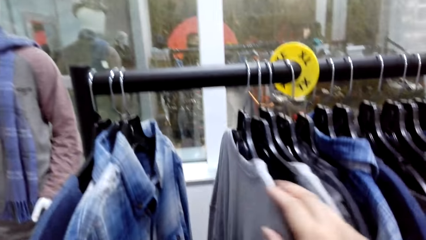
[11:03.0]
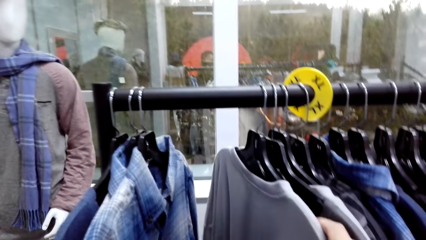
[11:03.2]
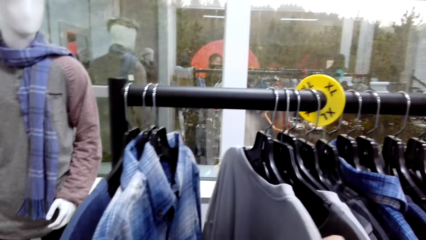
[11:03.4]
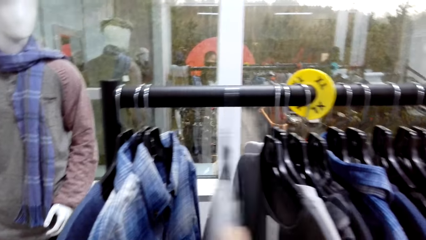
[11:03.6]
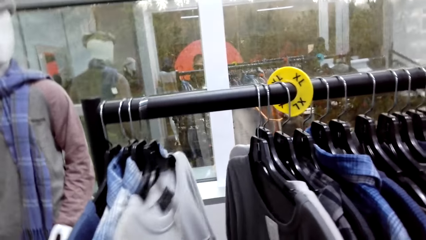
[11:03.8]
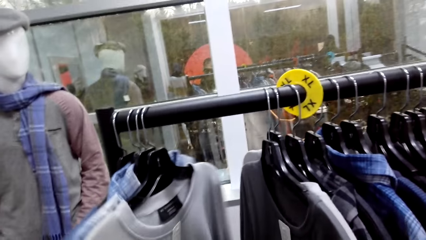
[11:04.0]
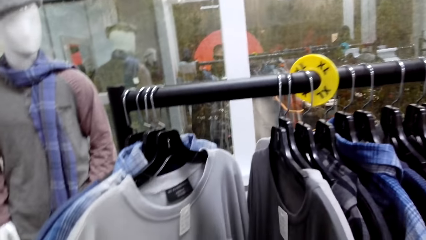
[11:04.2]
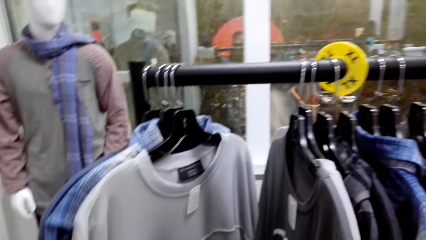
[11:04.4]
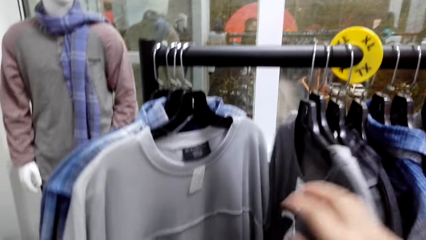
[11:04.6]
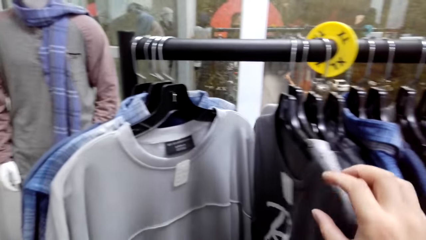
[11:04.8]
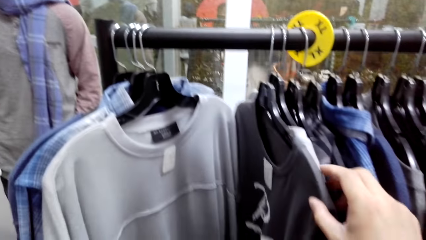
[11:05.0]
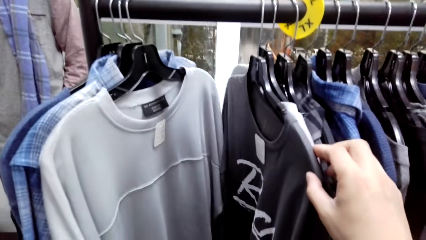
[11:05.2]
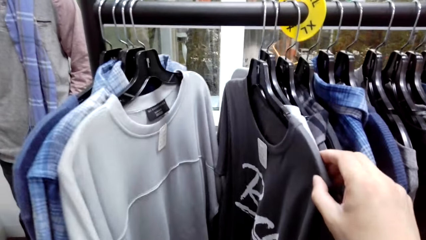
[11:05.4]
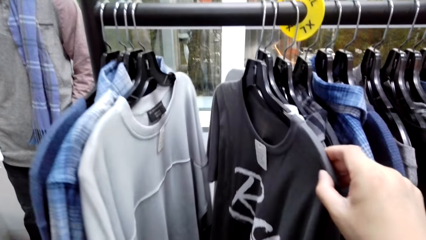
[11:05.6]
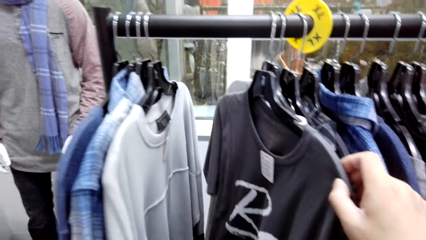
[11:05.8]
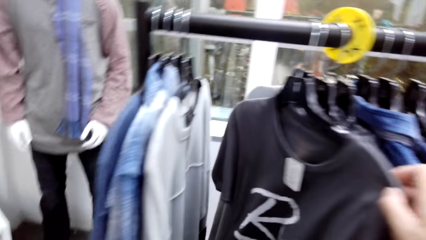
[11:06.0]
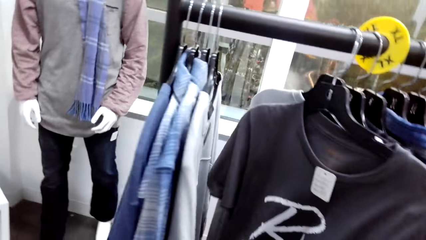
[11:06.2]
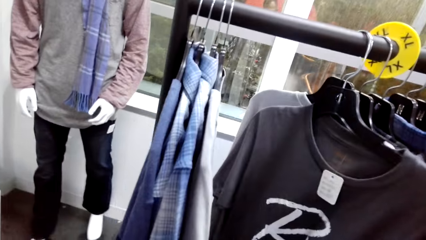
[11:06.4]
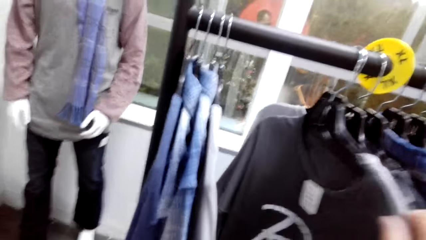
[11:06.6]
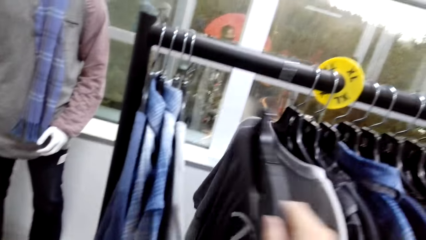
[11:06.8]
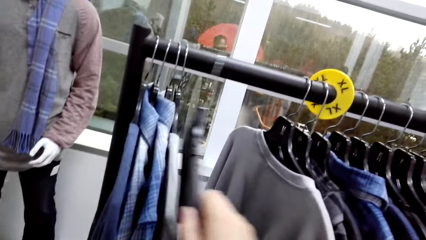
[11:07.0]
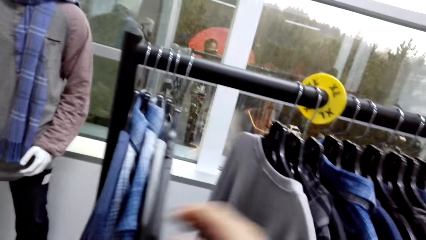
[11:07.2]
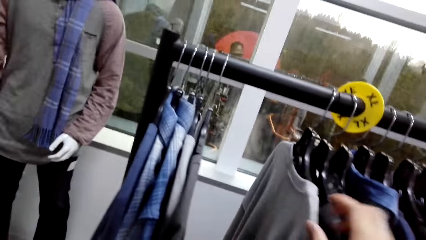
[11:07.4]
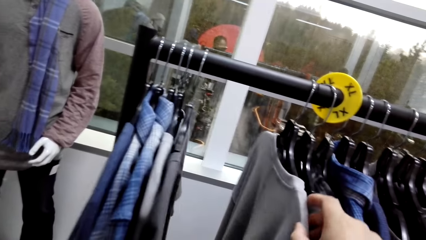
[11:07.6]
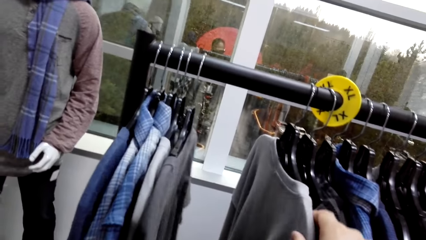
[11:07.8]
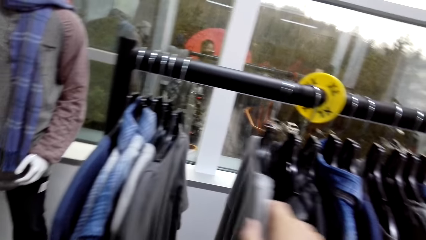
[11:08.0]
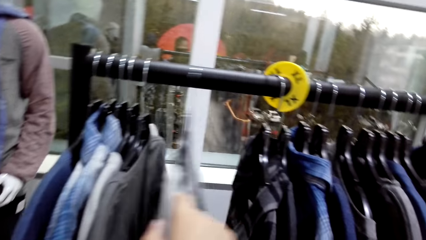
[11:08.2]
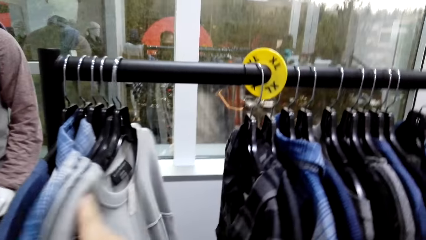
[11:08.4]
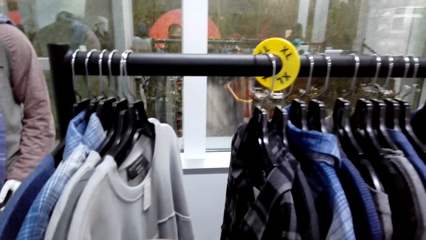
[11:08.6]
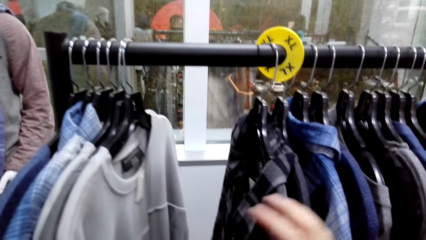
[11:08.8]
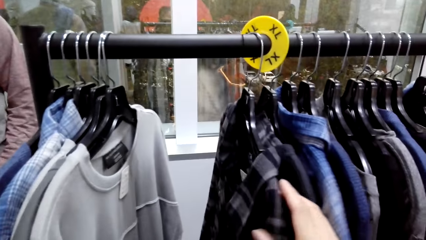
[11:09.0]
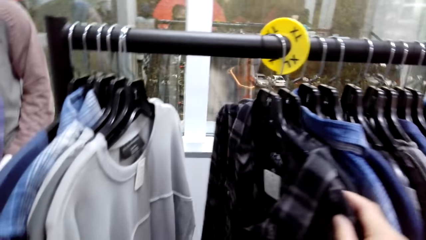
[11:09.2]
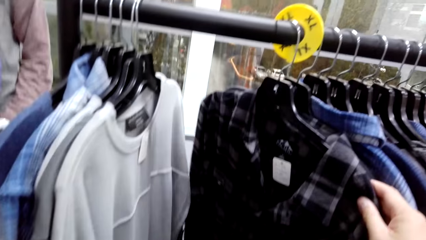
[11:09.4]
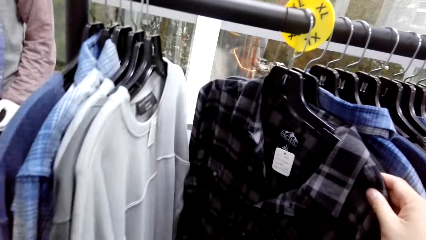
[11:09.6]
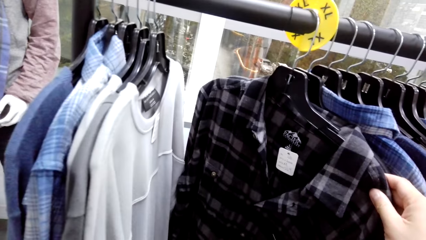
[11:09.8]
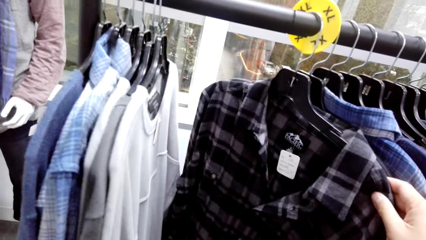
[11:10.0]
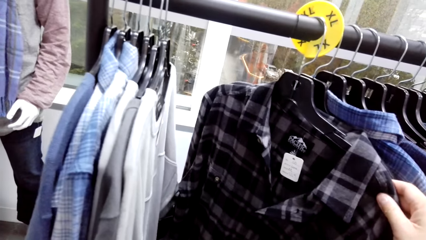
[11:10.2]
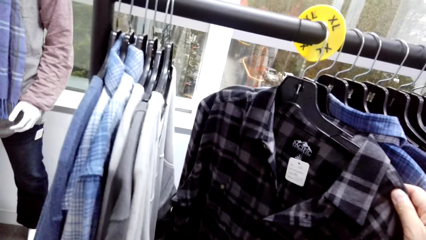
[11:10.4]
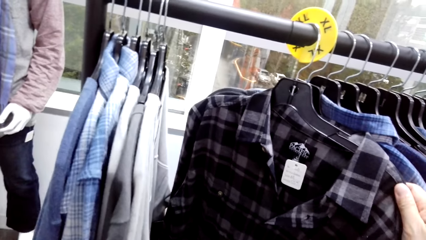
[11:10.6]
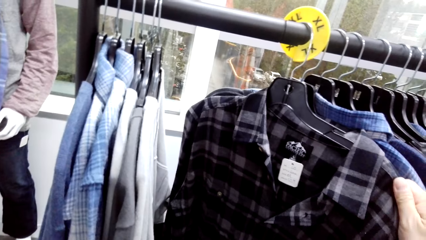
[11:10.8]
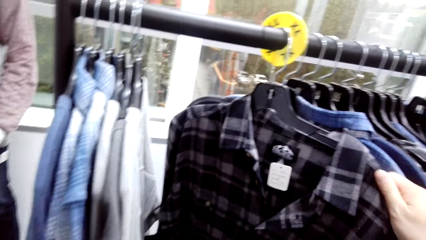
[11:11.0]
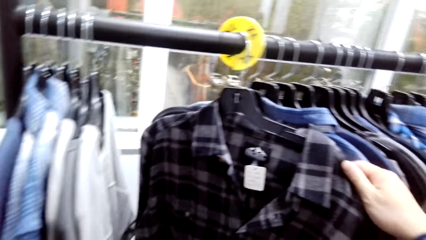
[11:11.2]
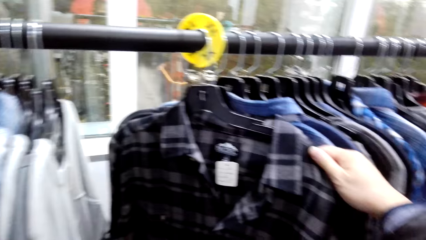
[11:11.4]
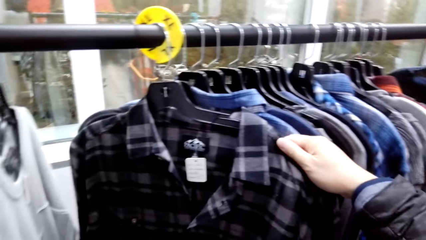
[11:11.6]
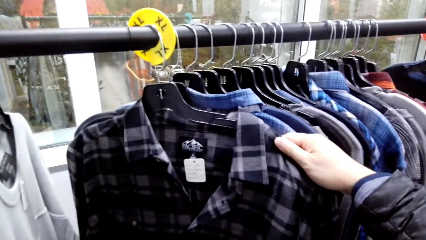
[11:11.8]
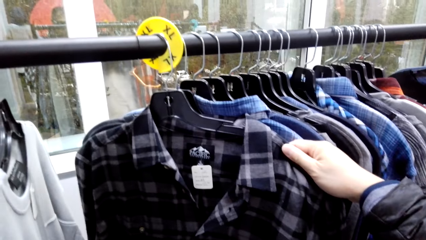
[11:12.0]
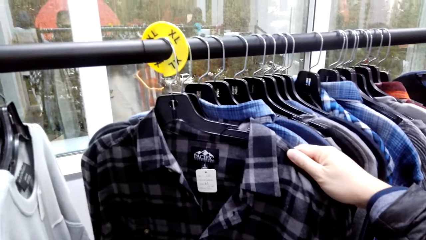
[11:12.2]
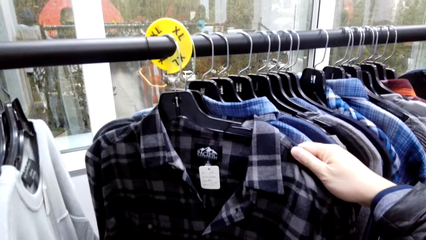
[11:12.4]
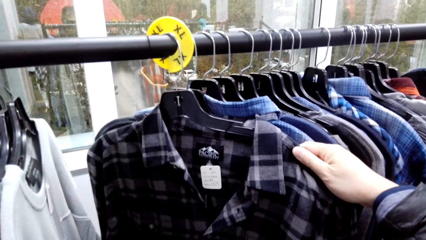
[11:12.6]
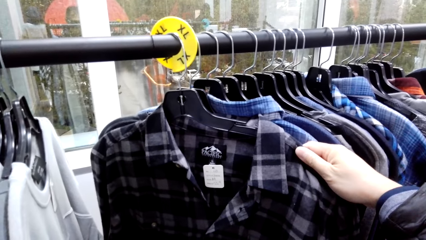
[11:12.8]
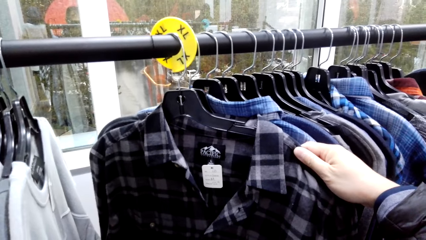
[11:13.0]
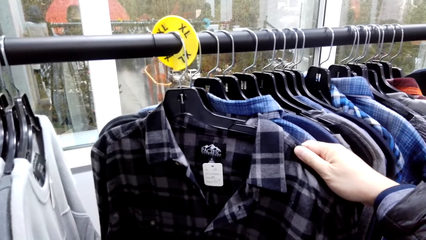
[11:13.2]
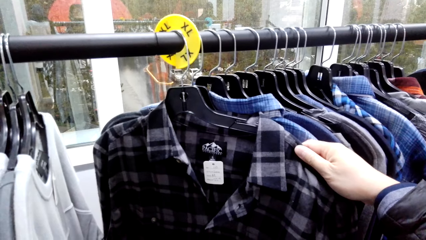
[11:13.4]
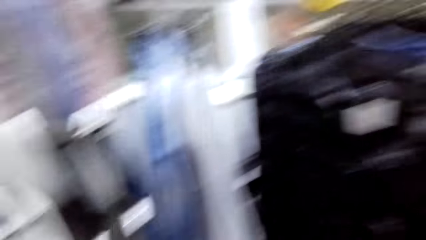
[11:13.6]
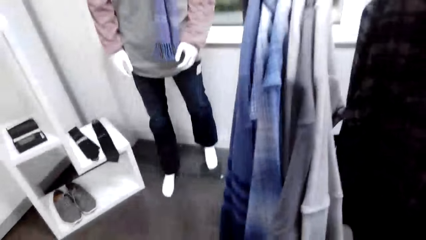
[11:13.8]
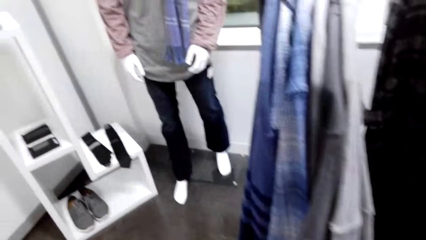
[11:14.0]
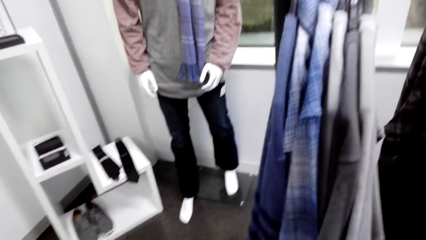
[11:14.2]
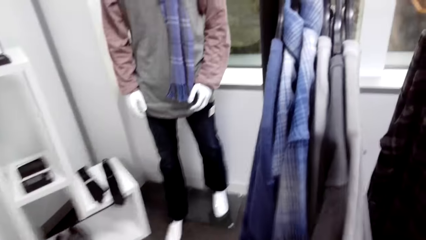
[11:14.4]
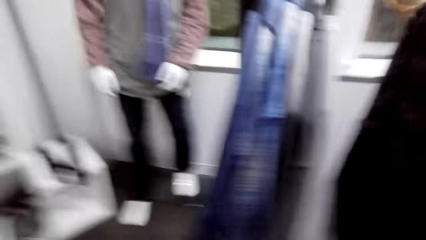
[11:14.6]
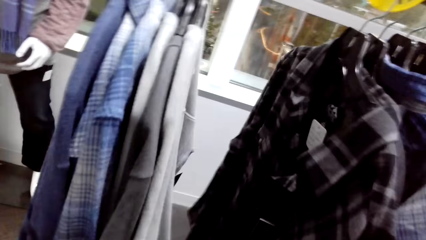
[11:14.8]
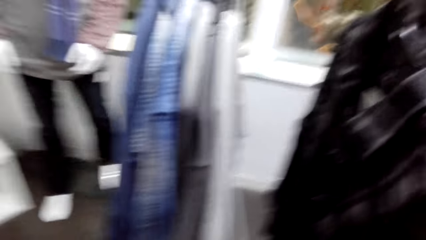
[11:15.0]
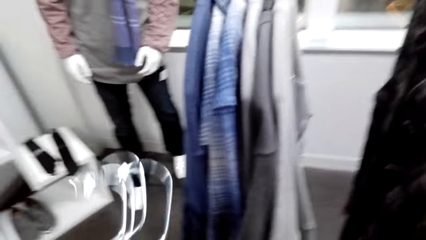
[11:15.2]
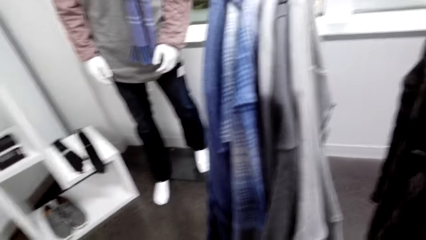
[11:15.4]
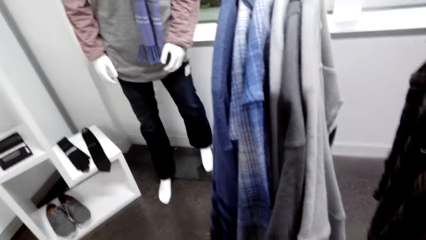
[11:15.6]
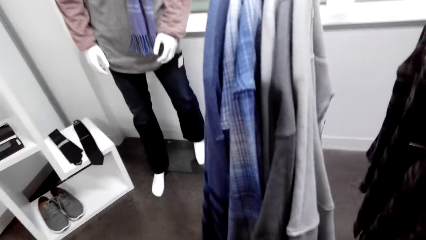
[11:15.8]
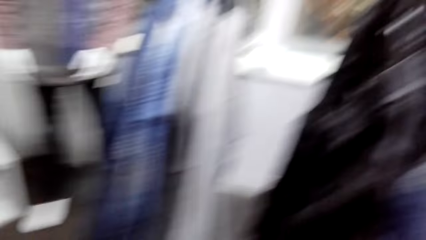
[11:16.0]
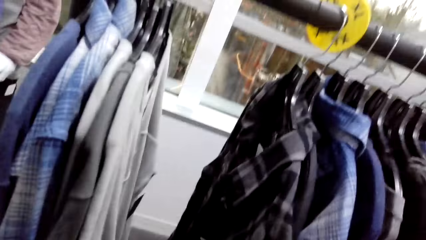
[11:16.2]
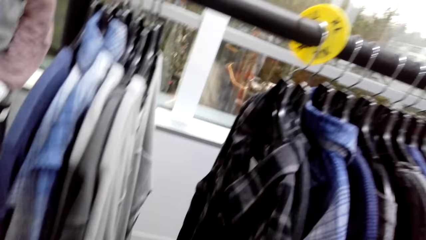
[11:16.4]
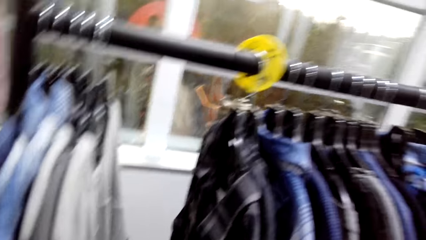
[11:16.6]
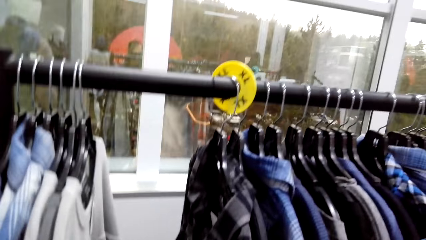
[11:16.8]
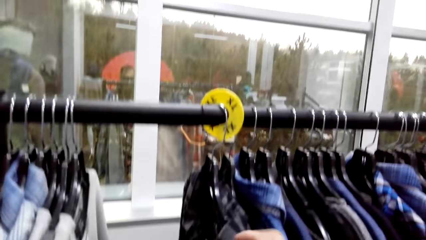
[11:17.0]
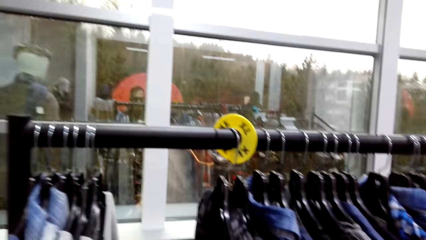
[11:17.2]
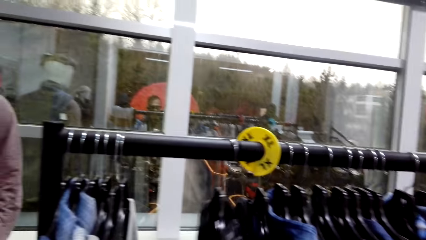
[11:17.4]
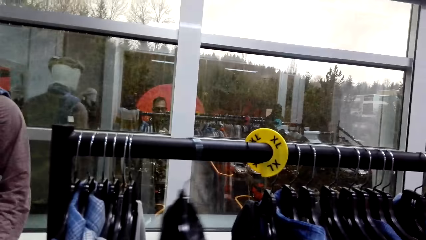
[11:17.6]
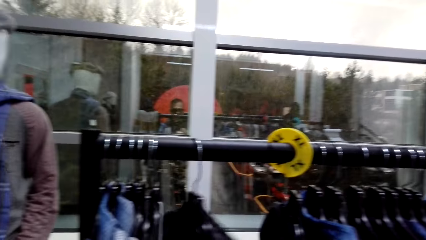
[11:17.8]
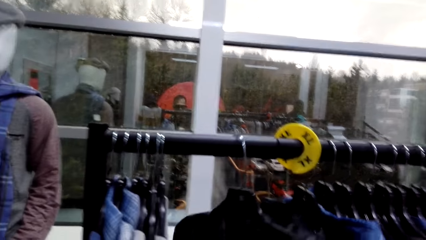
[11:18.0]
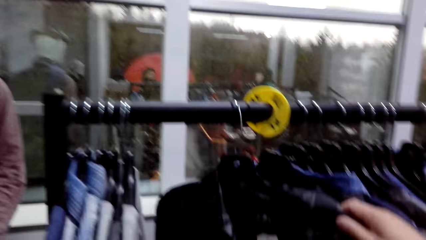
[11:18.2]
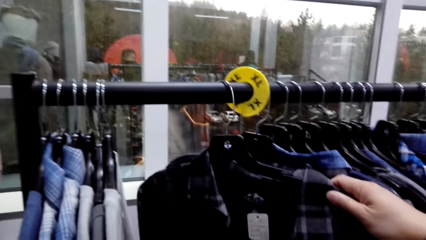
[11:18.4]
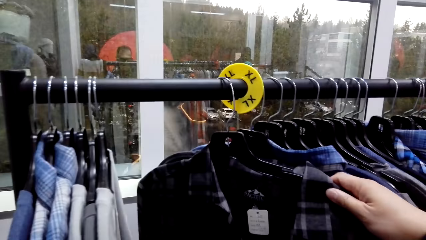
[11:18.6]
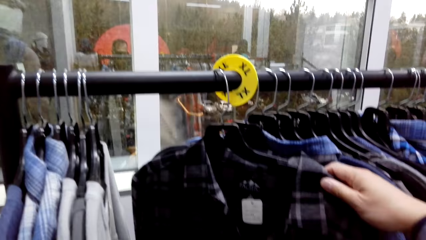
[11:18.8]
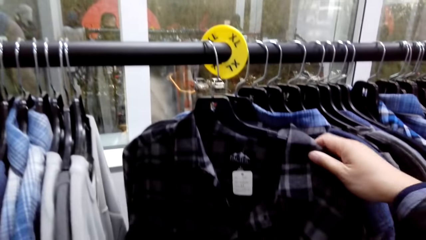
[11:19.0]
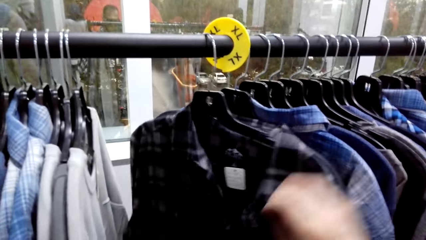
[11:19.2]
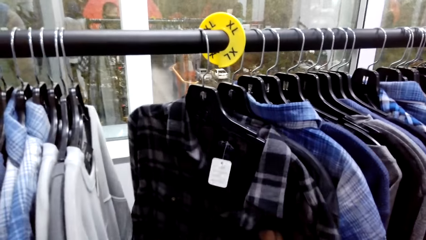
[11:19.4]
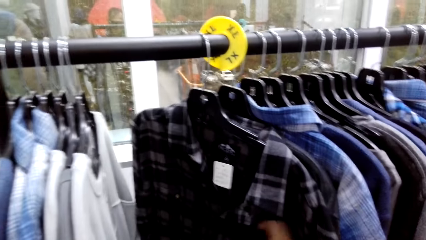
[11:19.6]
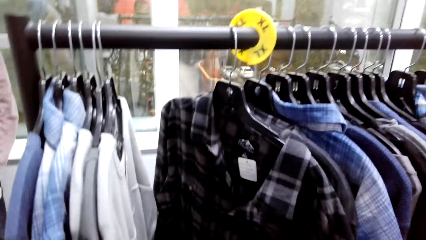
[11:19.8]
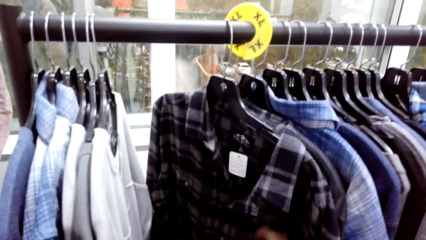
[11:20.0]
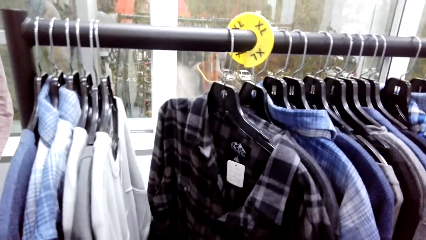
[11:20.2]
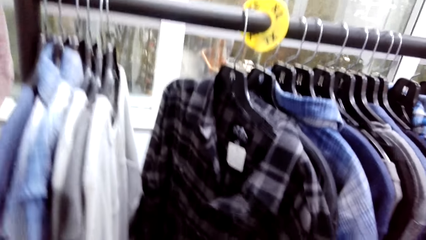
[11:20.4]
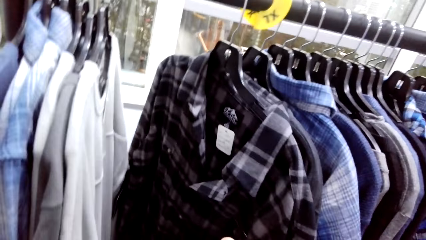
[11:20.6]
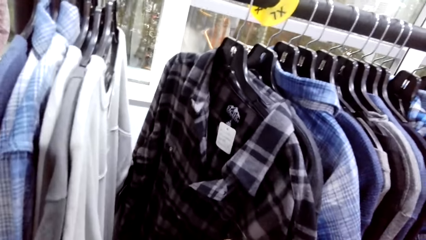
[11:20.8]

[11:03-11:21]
The camera wearer moves a sweatshirt on the clothing rail. They hold a T-shirt. They move the T-shirt on the clothing rail. They move the sweatshirt on the clothing rail. They look at the hanged cloth. They hold a shirt. They look around. They move the shirt on the clothing rail.
